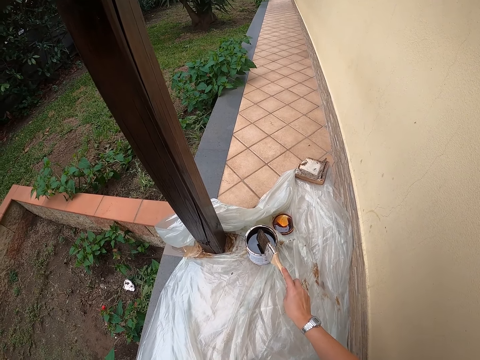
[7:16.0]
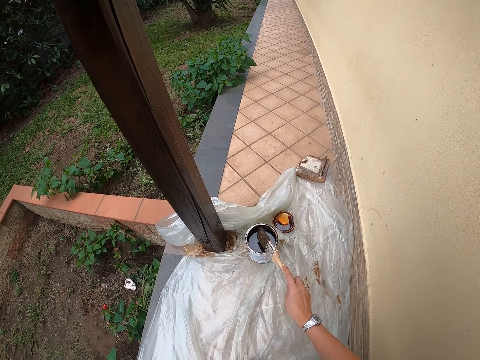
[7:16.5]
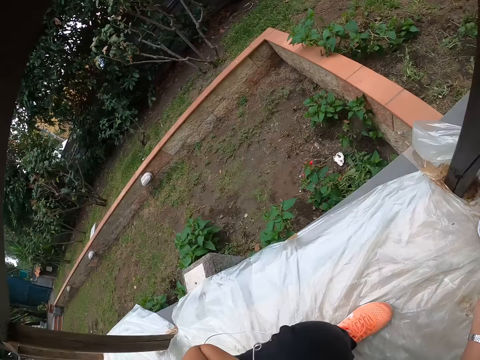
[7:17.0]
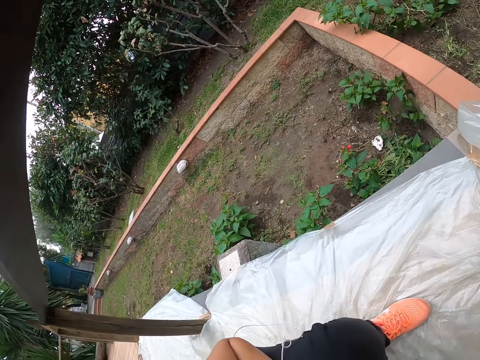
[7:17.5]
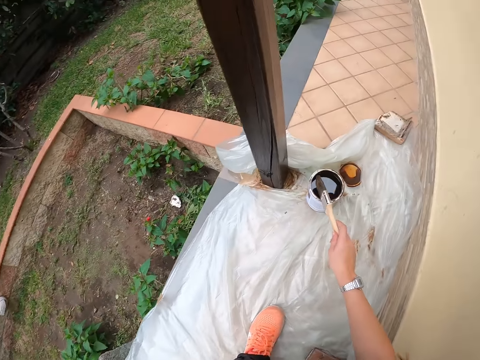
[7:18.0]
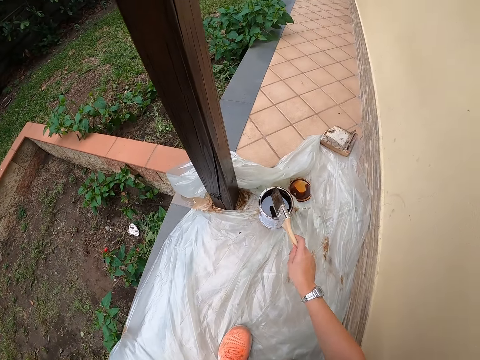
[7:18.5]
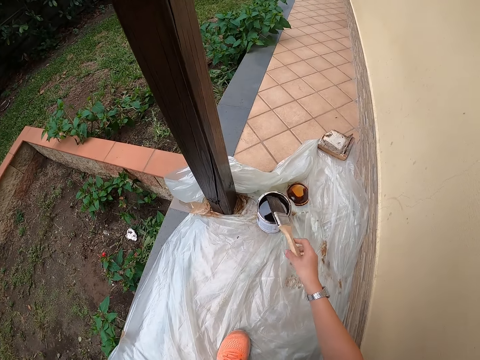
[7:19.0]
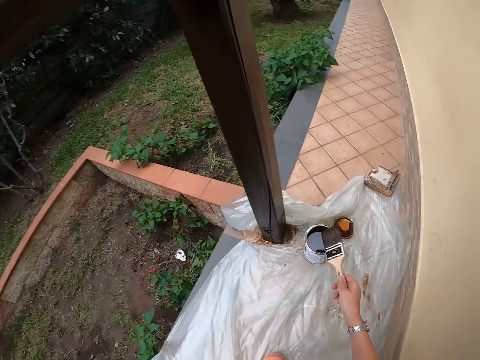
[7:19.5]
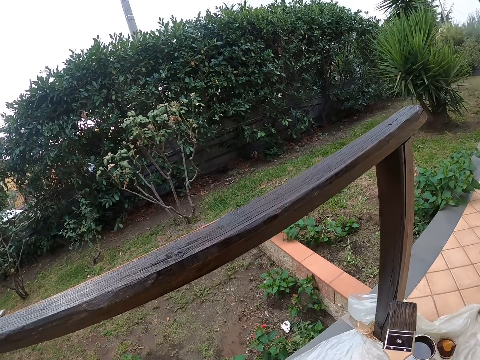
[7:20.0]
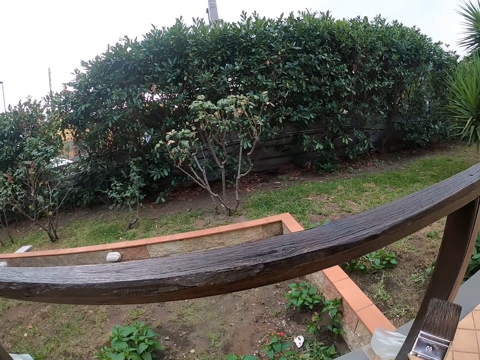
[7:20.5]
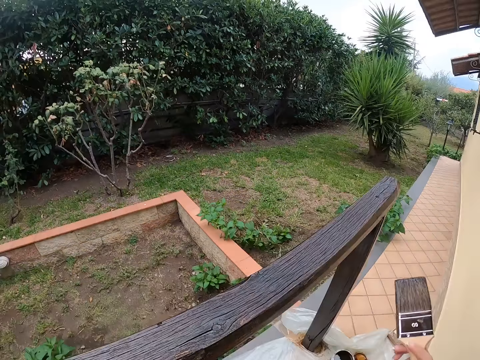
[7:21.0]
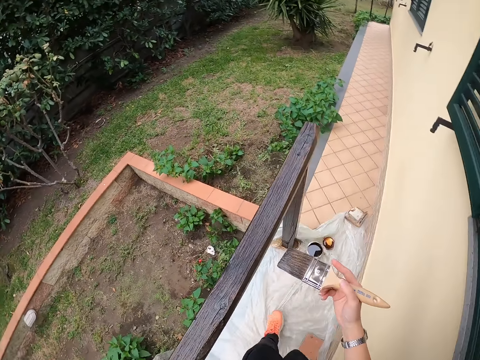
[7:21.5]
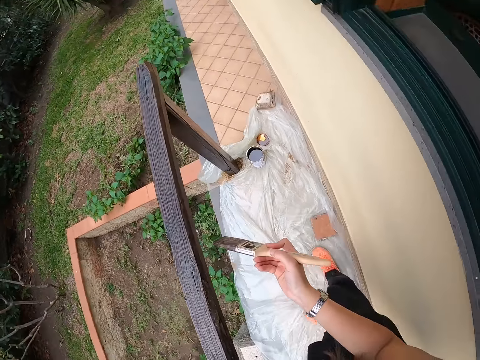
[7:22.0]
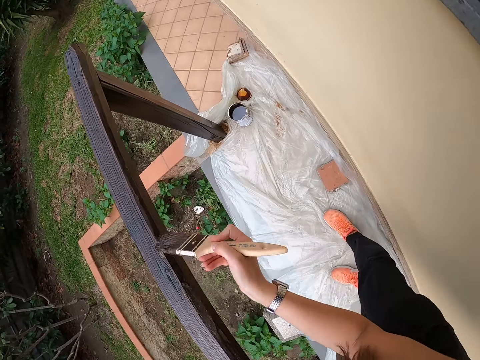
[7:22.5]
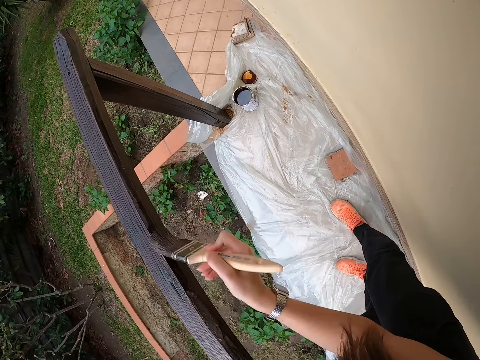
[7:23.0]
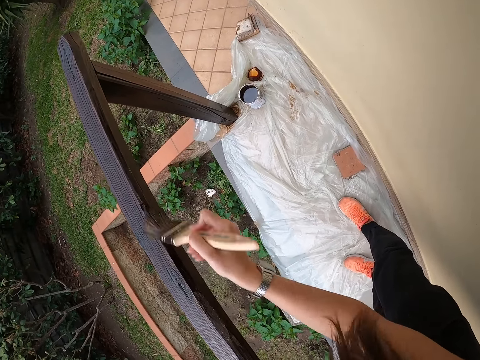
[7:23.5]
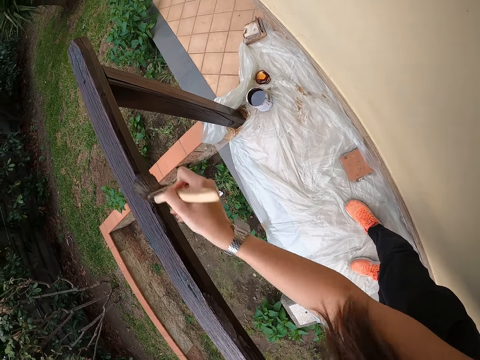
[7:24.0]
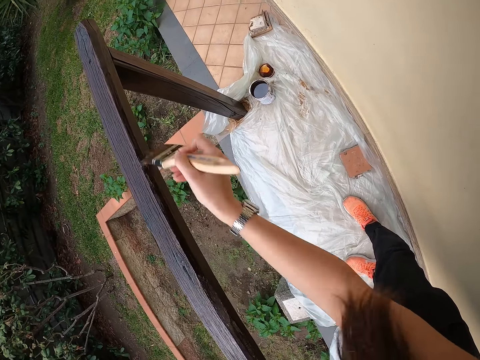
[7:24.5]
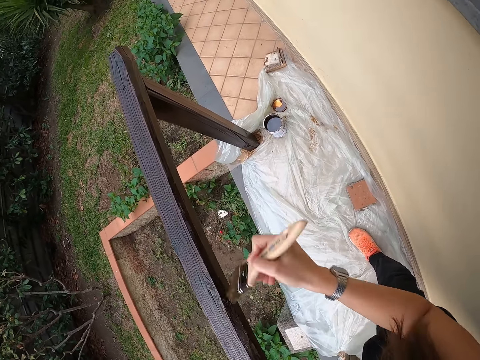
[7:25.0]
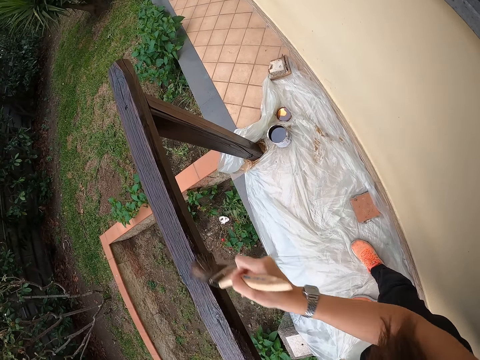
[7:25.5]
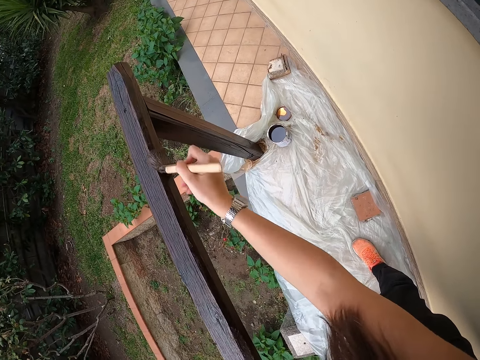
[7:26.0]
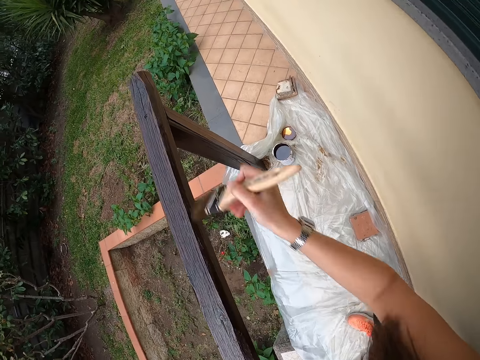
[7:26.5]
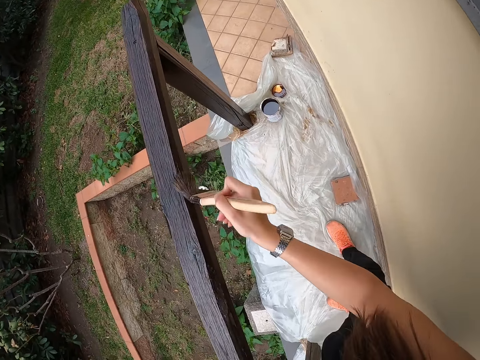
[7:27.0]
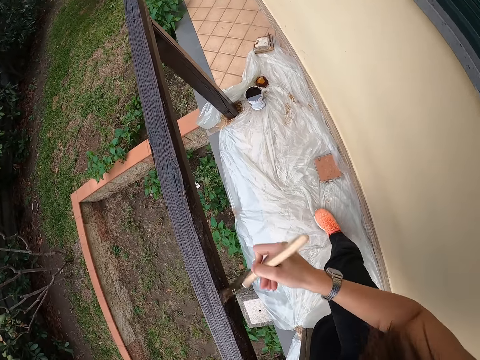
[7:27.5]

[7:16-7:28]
The camera wearer stands up. They paint the railing with the brush.

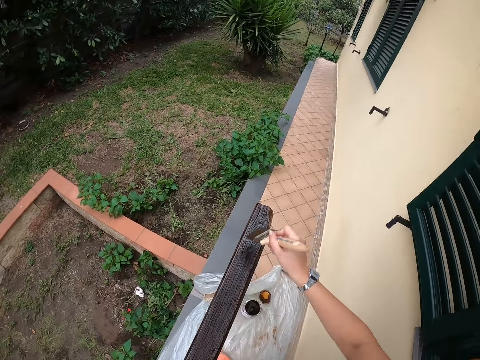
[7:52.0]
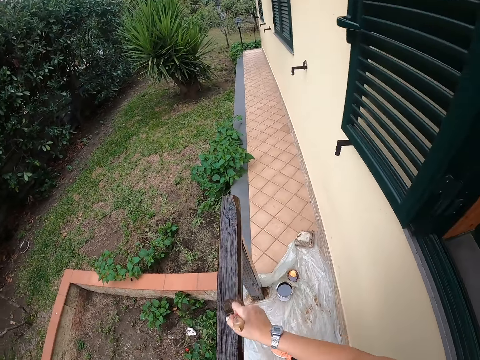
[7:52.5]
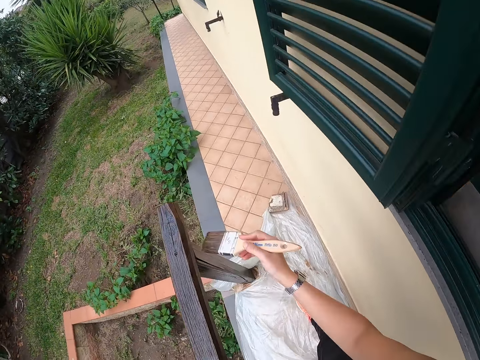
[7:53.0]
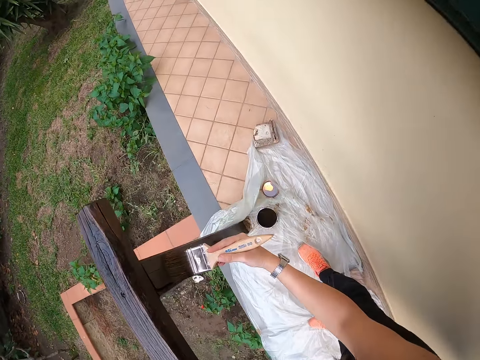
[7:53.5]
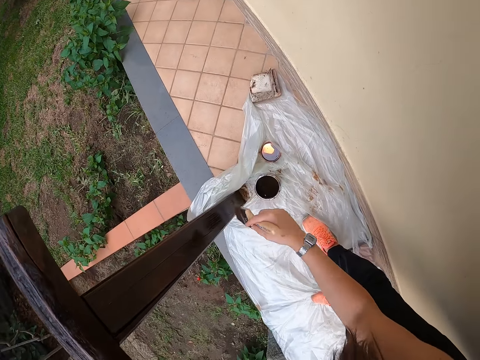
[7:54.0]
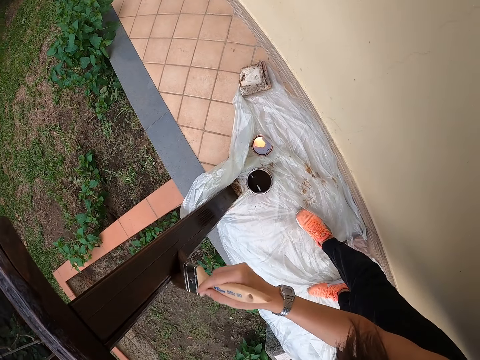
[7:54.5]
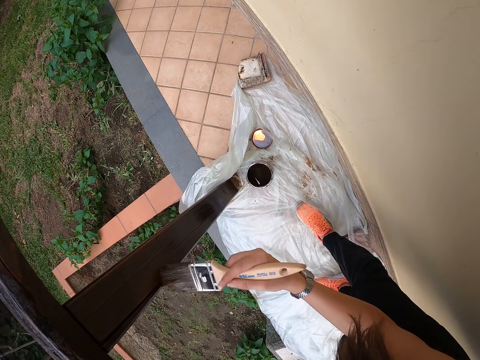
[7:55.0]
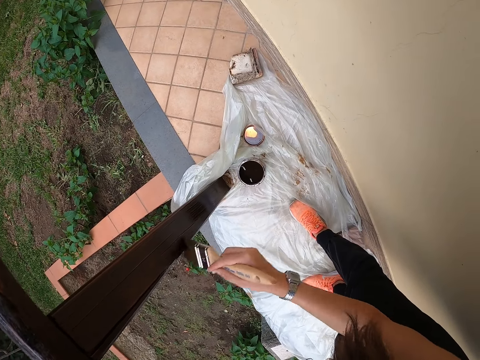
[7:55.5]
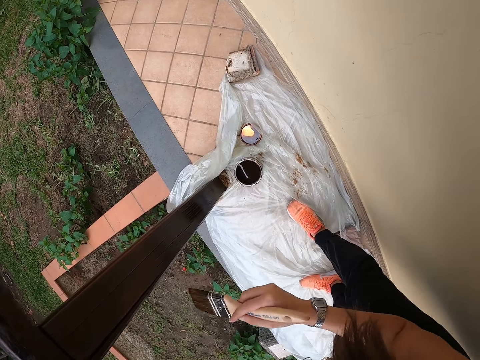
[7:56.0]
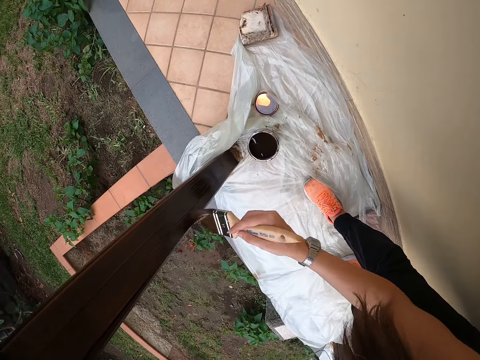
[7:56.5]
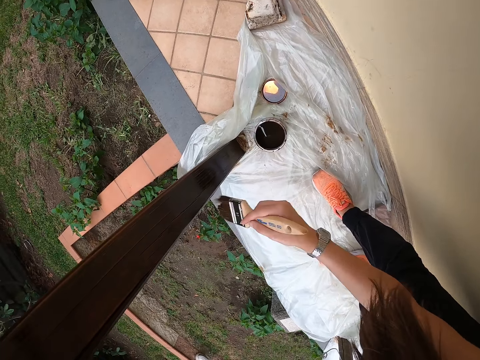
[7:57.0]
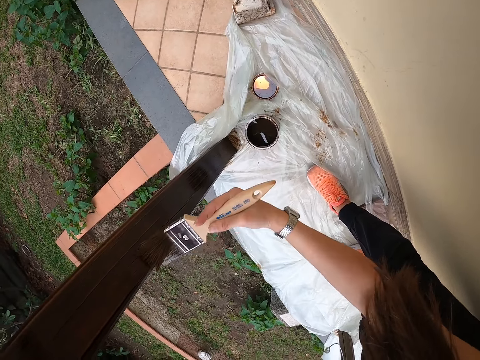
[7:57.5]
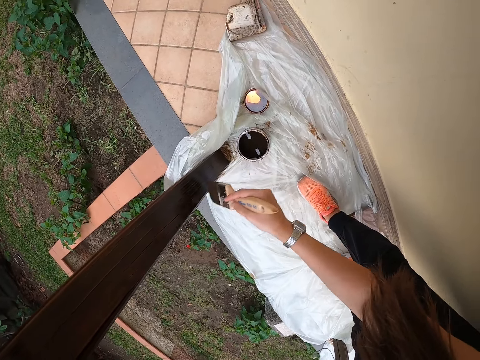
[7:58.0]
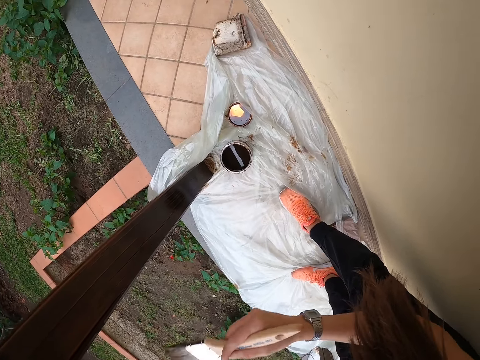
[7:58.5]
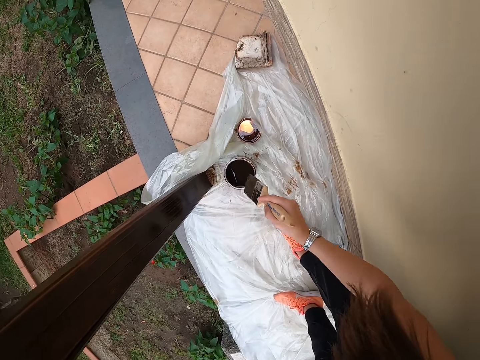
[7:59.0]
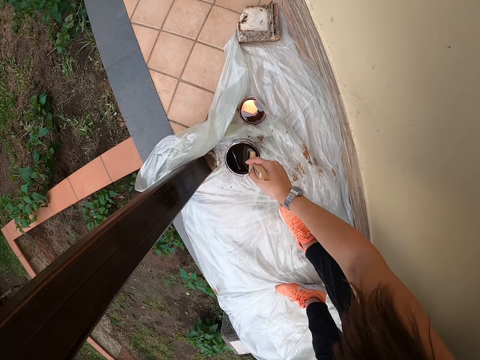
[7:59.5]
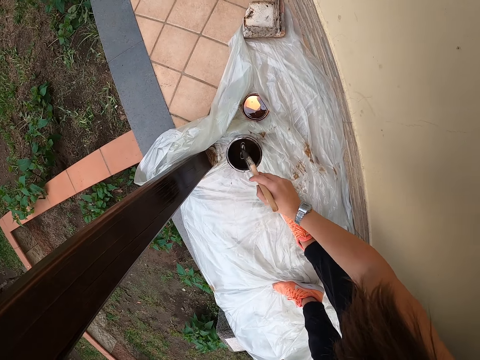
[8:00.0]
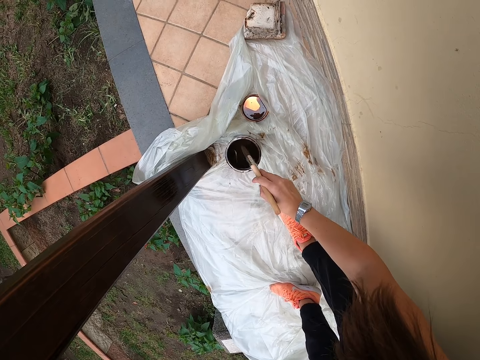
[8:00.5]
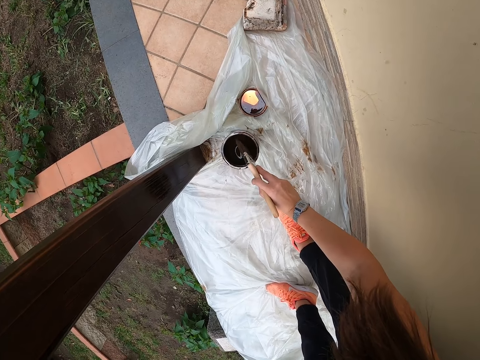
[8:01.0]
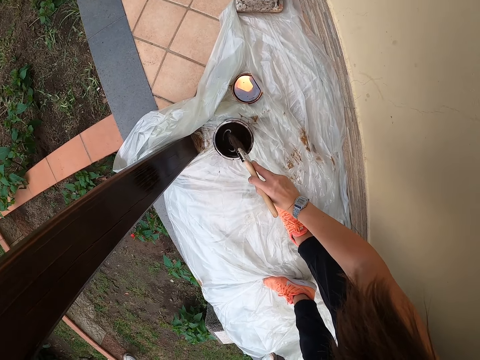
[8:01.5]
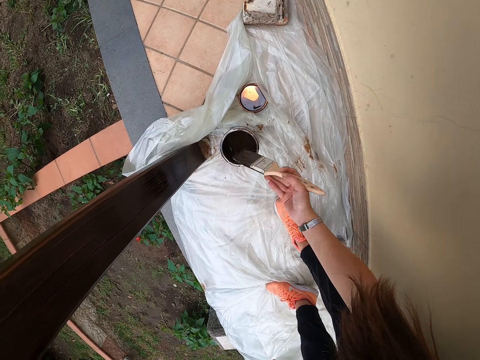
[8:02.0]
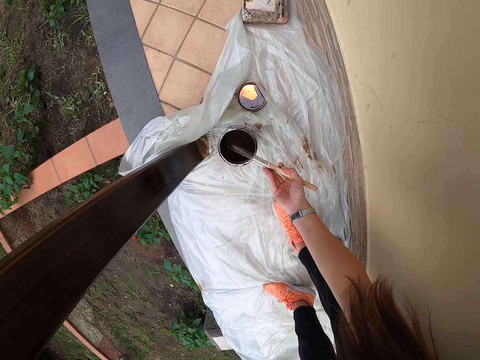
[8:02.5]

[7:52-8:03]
The camera wearer paints a post of the wooden railing. They draw paint from the paint can or container using the paint brush. They hit the paint container with the brush.

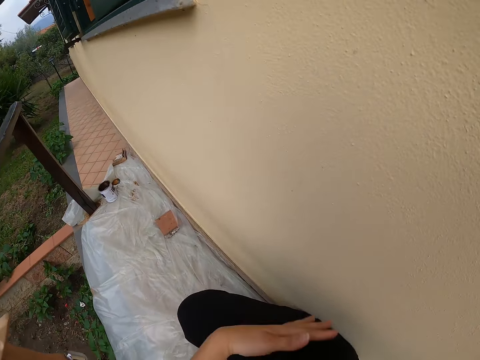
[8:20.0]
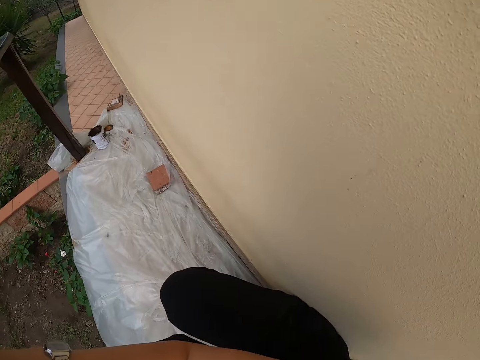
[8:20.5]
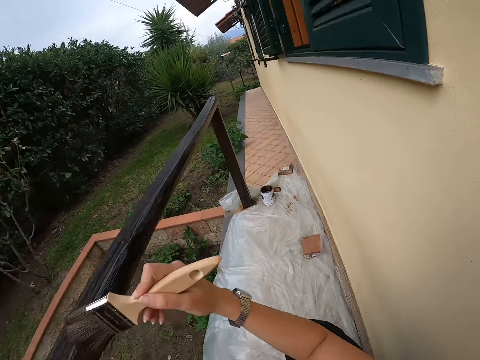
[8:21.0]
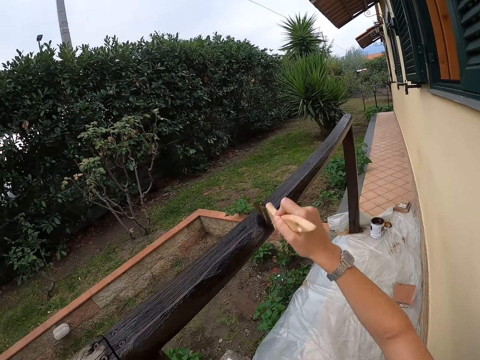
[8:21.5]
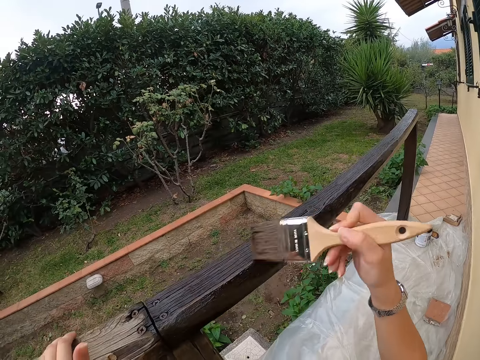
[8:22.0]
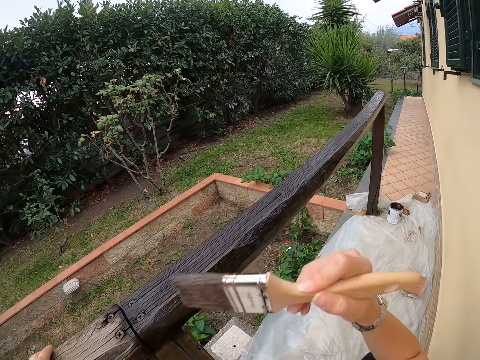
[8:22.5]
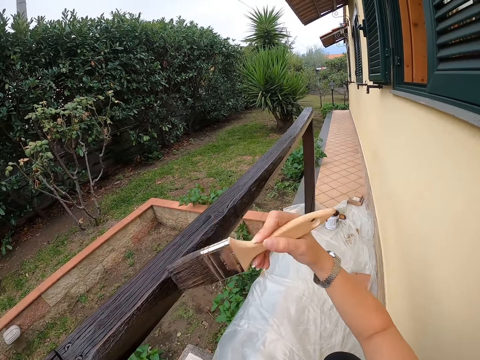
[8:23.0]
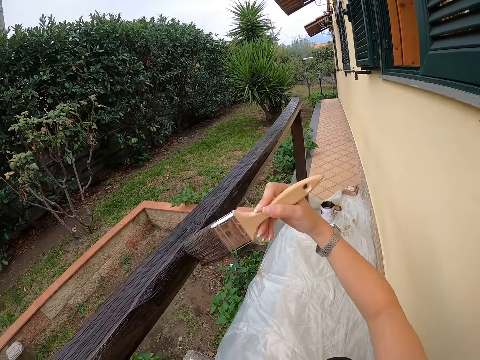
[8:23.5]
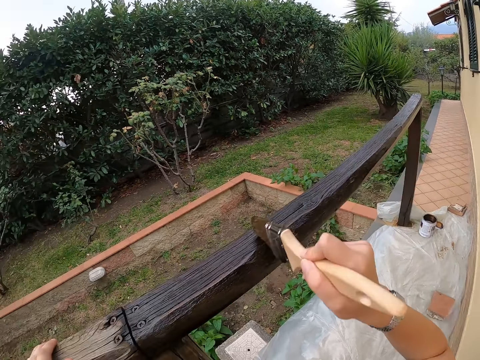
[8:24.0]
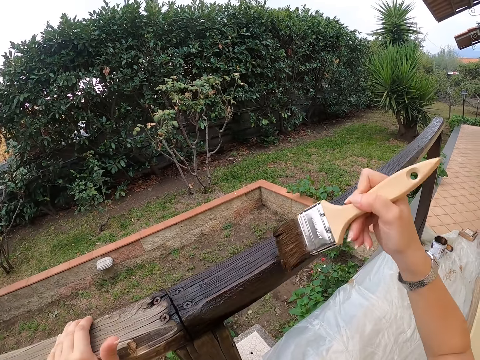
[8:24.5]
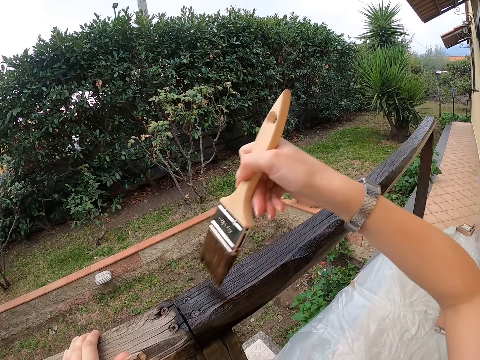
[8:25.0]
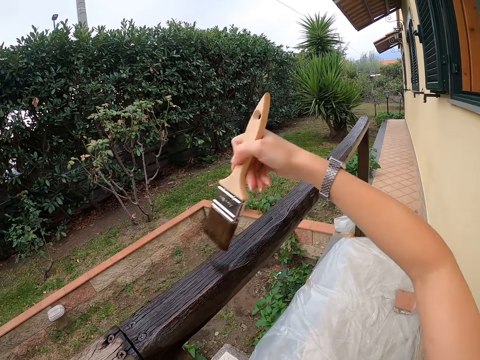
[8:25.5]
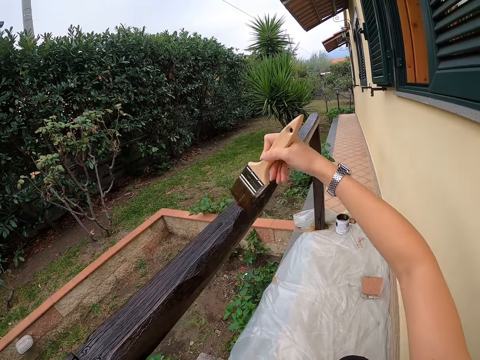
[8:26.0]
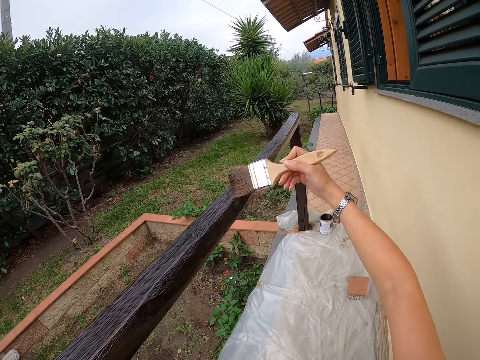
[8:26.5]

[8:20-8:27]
The camera wearer paints the handrail.
